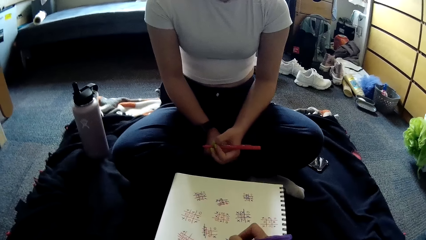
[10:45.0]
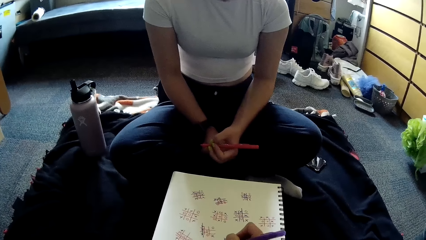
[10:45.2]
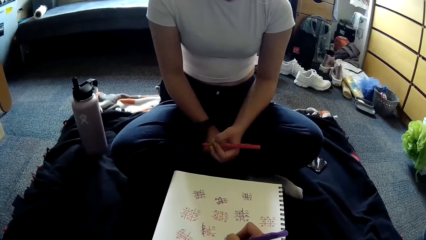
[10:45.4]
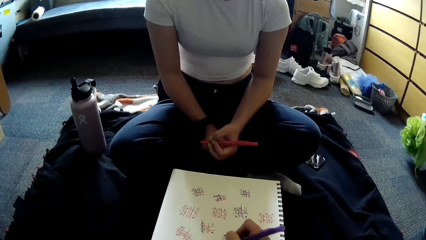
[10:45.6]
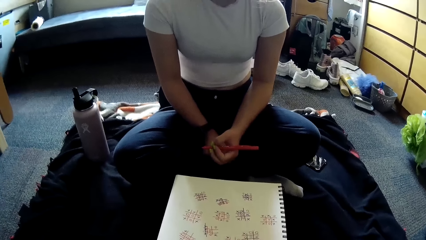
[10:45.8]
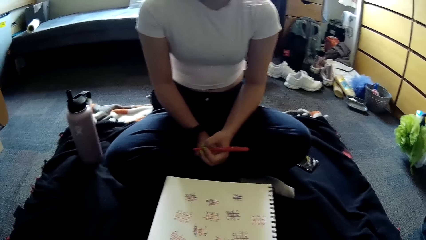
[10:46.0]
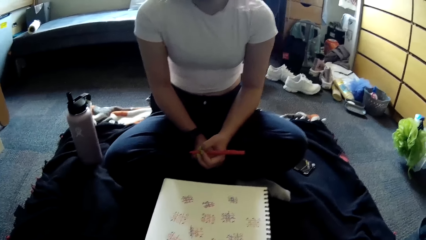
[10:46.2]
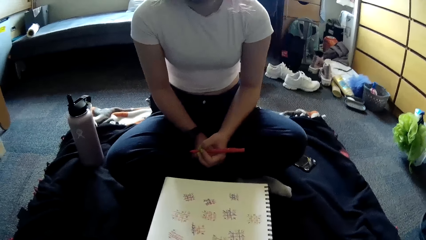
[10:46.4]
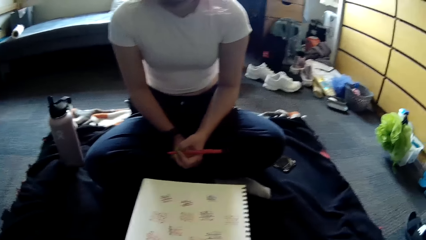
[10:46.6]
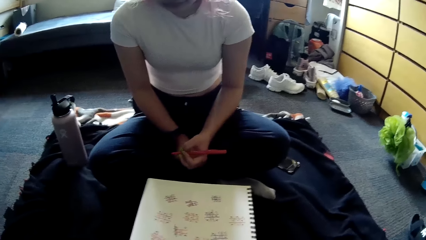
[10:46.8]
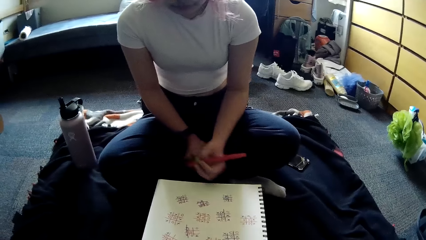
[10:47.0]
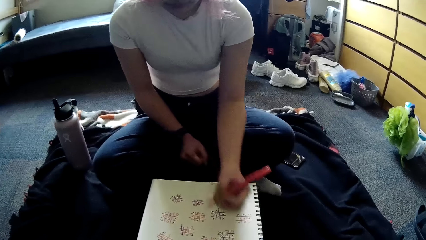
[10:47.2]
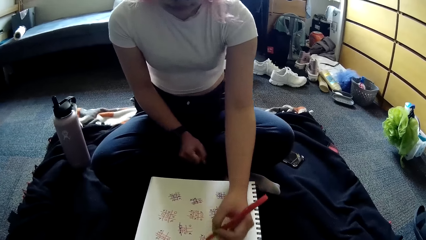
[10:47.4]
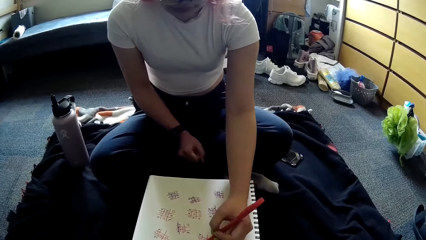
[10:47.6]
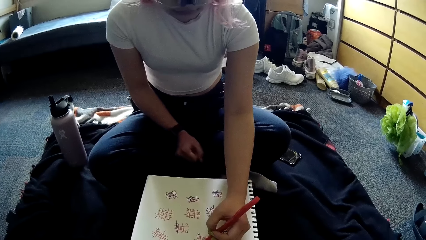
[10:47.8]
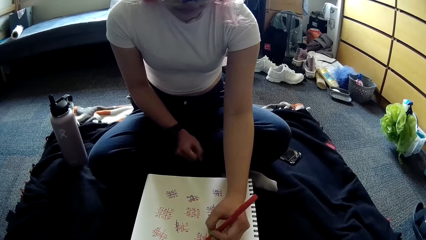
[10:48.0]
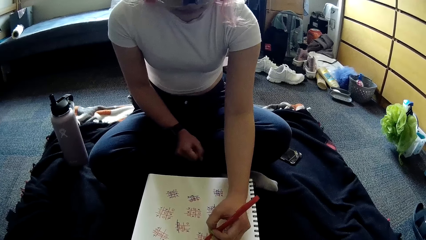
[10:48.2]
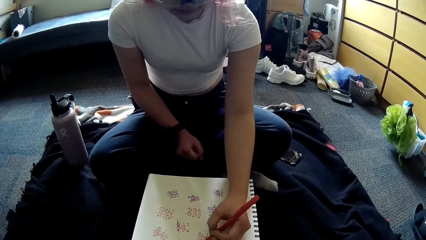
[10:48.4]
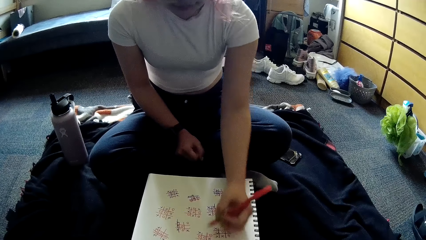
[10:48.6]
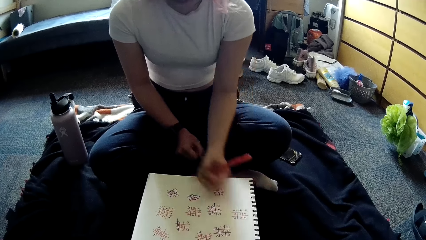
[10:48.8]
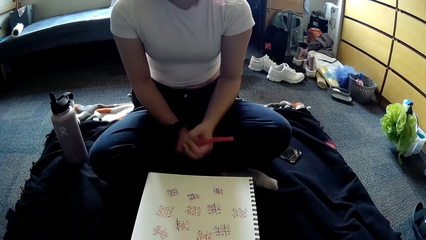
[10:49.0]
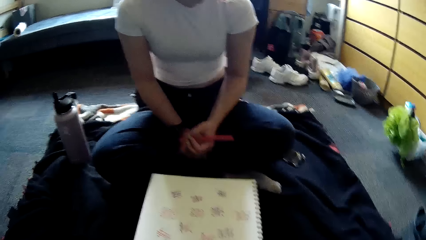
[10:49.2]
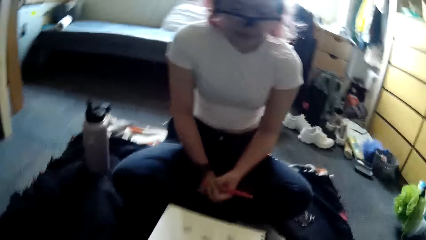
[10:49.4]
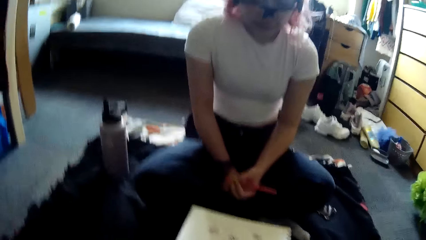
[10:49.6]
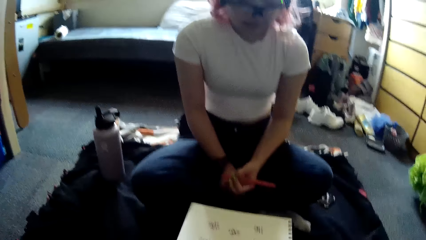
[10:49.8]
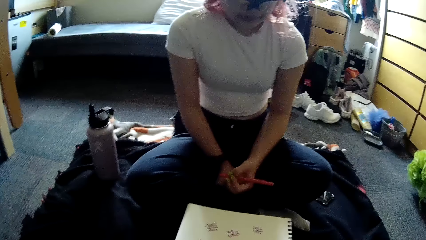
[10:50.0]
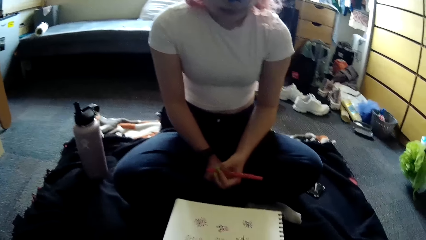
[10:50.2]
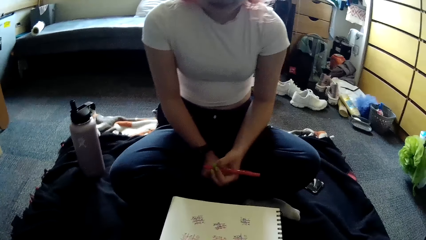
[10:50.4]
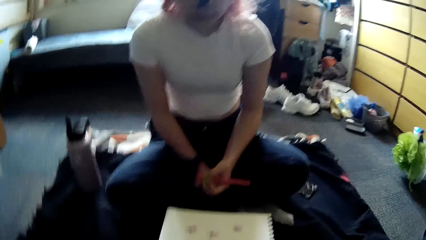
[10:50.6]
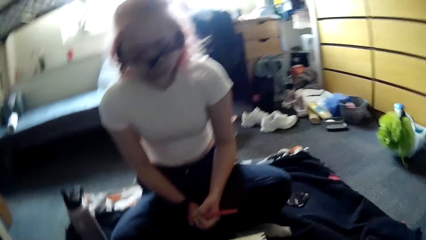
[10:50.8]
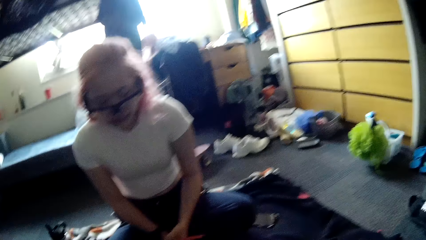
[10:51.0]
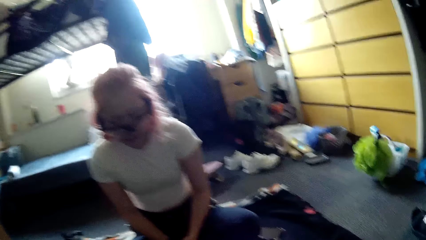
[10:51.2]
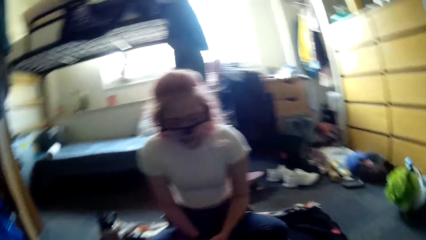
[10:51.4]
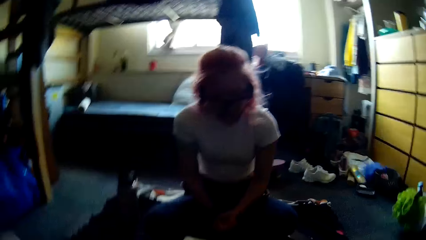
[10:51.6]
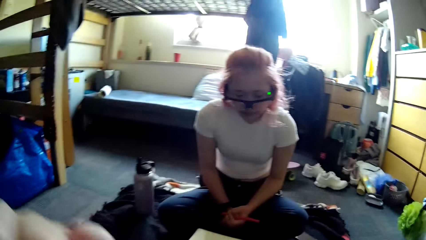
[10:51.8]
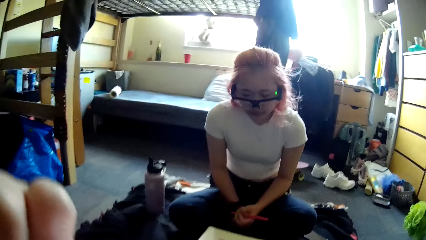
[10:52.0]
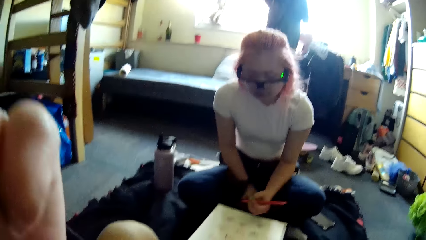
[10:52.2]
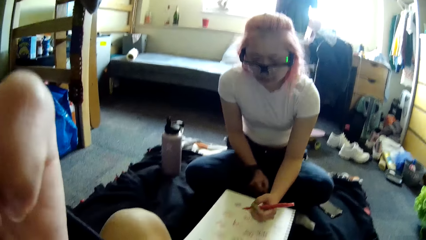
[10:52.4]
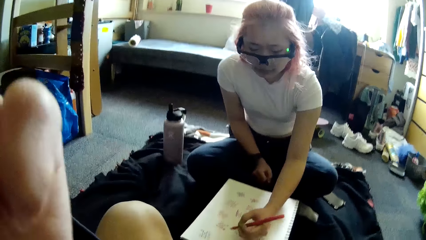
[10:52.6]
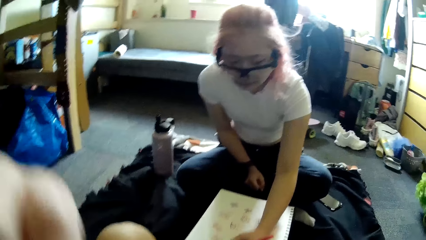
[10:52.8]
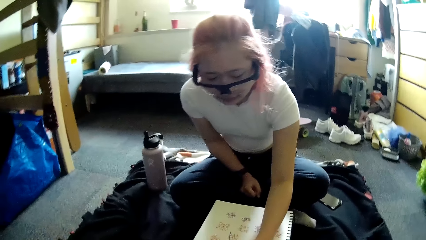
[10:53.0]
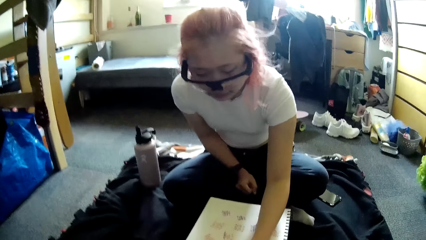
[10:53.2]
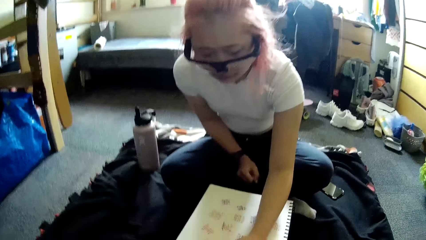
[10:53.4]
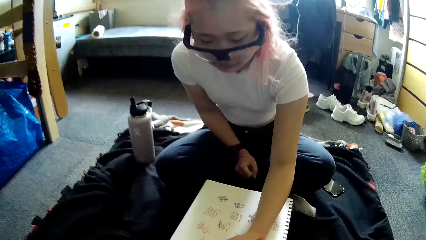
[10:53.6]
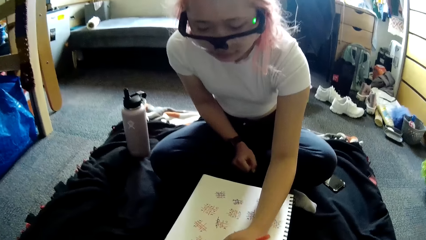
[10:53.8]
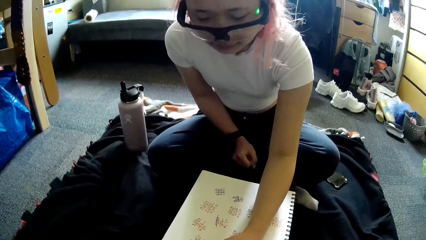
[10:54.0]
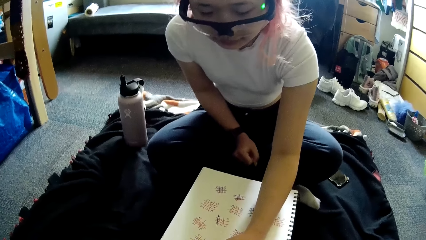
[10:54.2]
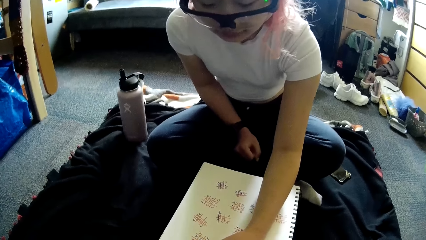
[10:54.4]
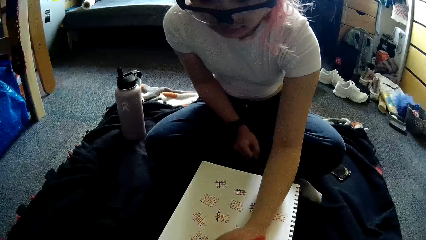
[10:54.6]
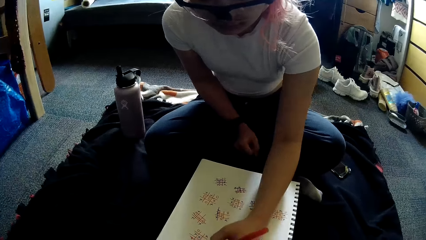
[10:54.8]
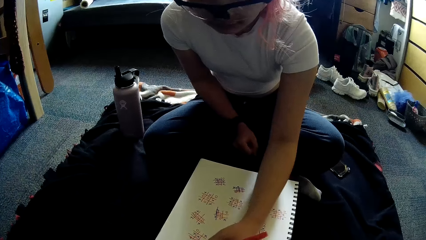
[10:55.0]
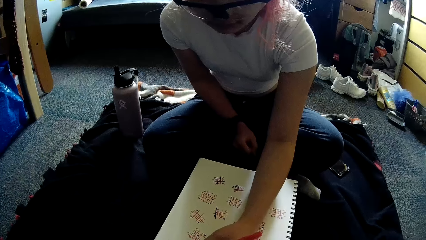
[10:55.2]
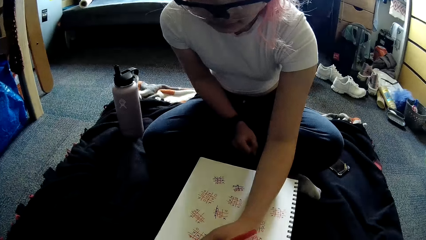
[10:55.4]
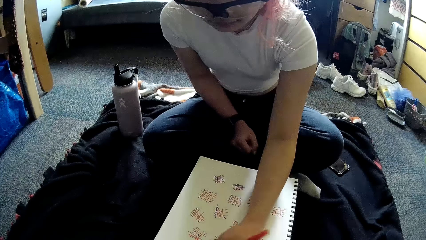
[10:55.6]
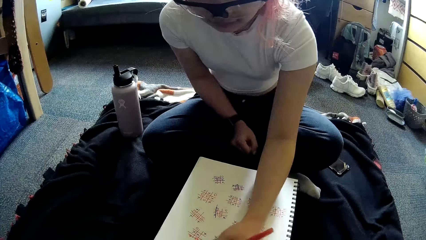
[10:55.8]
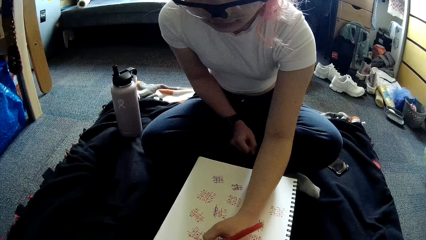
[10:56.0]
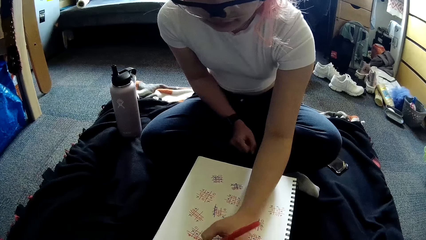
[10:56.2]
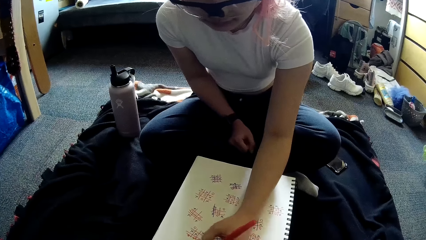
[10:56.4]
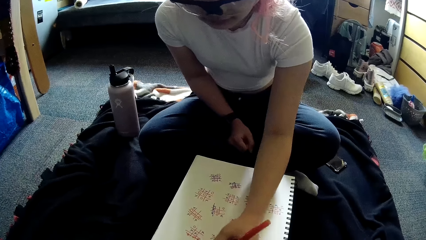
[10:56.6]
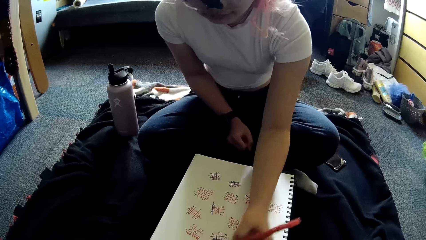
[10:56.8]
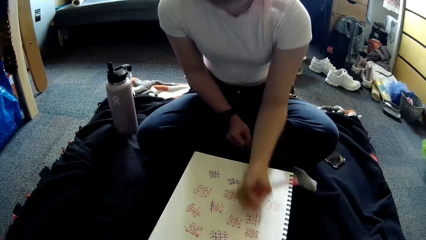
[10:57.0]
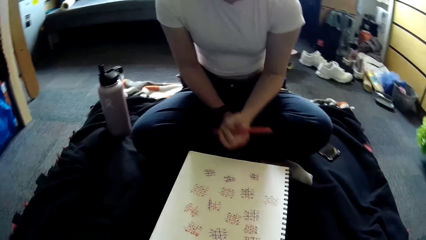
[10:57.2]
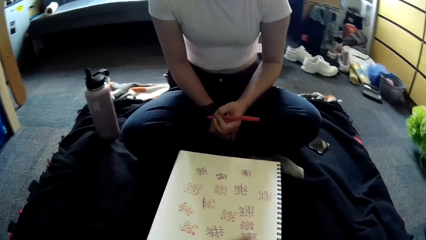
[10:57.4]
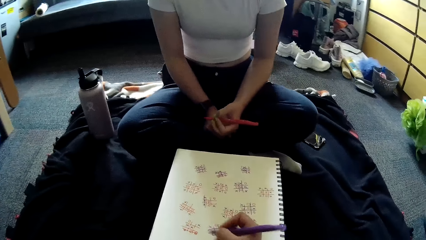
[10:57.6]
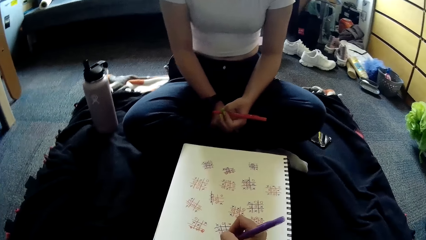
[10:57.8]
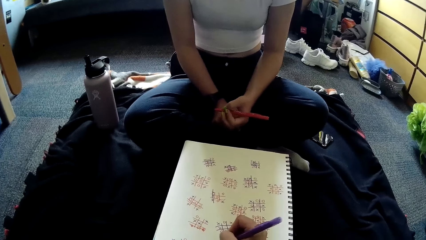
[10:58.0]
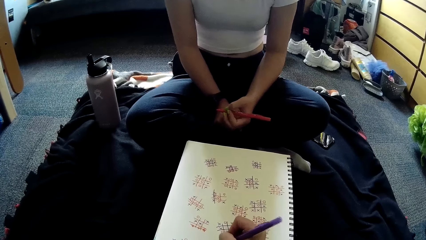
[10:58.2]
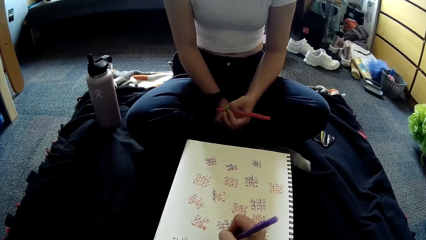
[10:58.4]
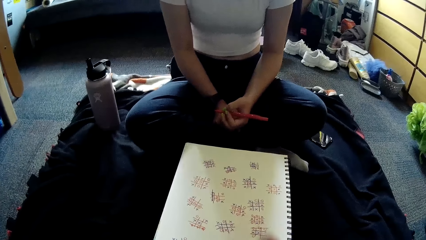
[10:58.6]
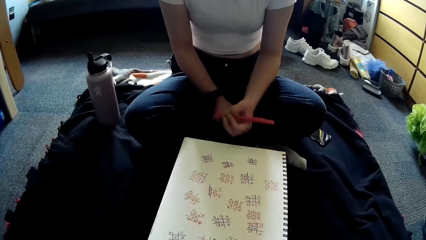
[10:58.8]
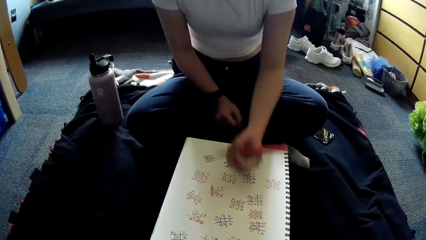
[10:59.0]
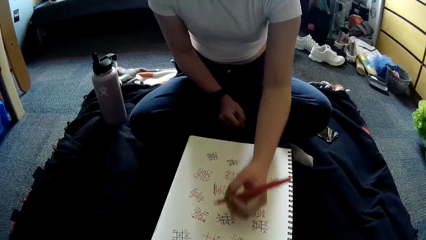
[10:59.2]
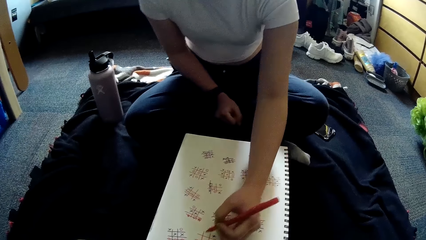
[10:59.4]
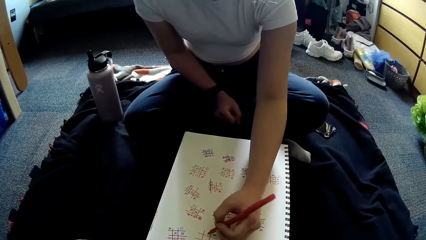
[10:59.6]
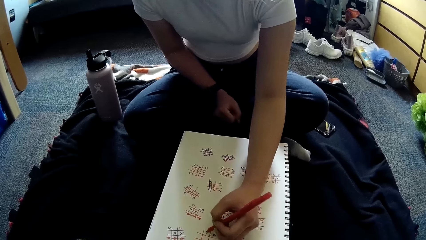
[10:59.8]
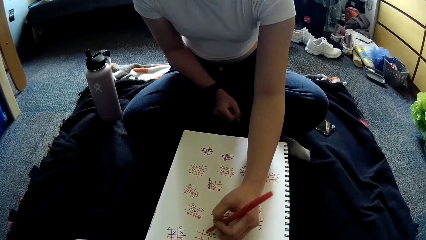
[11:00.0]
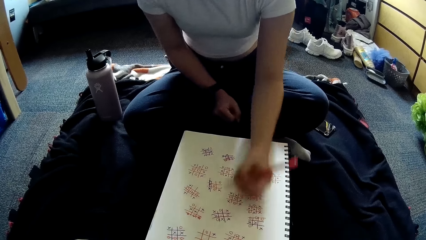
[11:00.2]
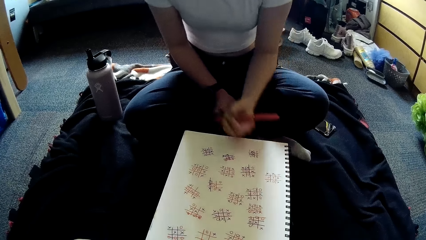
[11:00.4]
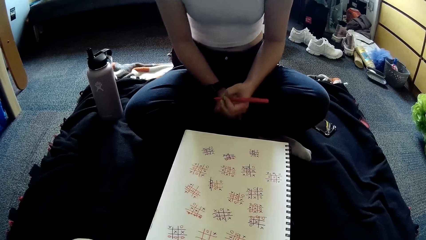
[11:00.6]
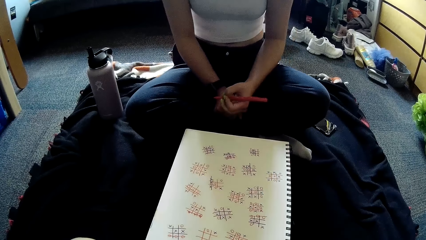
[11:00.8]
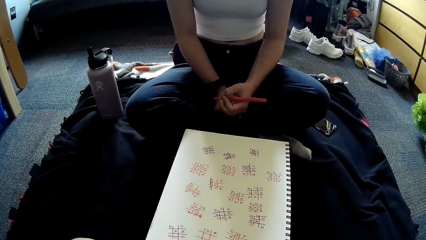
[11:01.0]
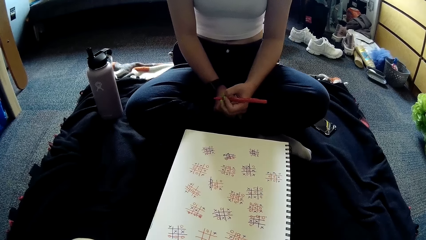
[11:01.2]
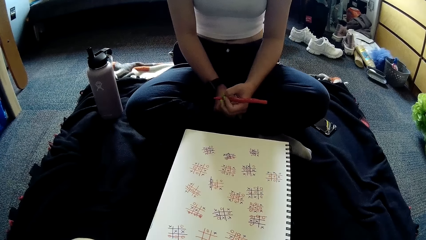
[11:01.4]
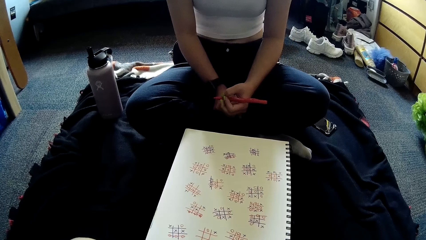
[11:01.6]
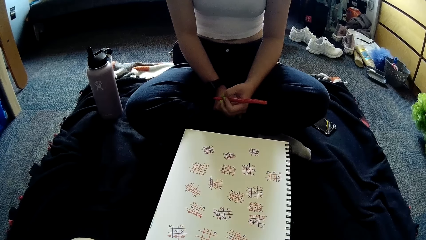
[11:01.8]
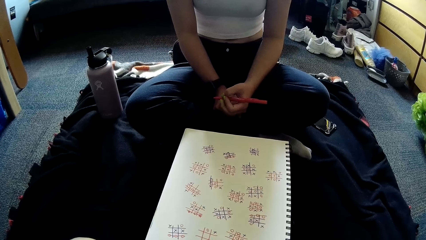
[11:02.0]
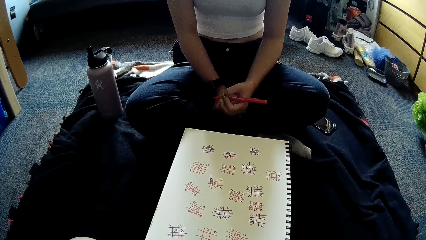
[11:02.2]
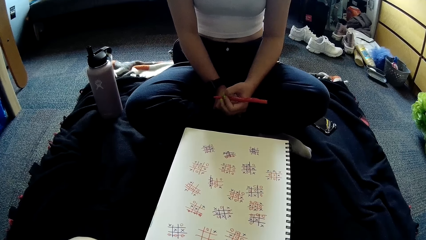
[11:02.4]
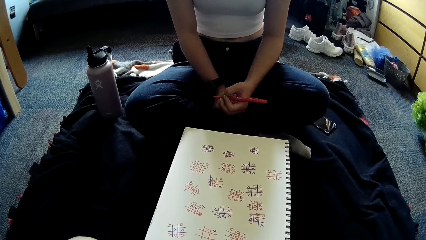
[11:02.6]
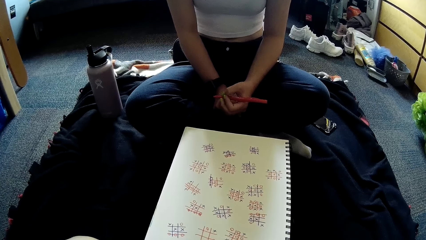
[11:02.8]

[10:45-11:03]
The camera wearer writes on the paper with the pen in her right hand. The woman writes on the paper with the pen in her left hand. The camera wearer adjusts the camera on her head with her left hand. The woman writes on the paper with the pen in her left hand. The camera wearer writes on the paper with the pen in her right hand. The woman writes on the paper with the pen in her left hand.
